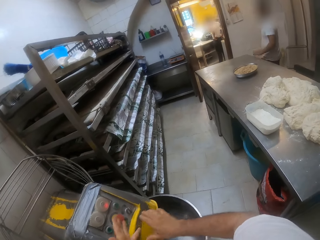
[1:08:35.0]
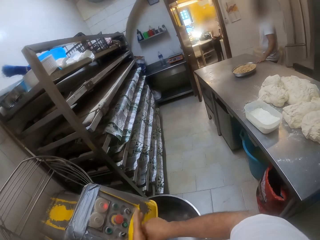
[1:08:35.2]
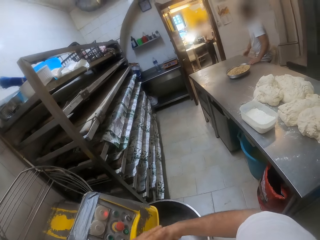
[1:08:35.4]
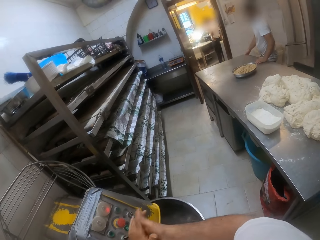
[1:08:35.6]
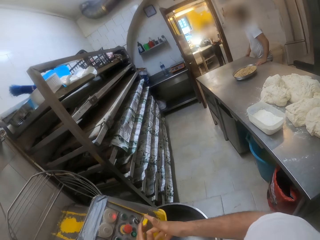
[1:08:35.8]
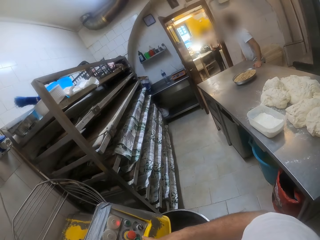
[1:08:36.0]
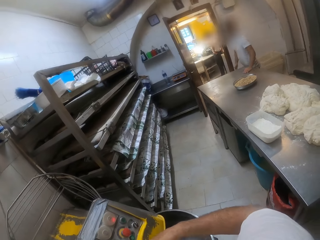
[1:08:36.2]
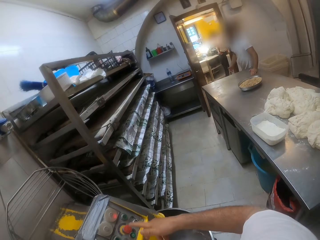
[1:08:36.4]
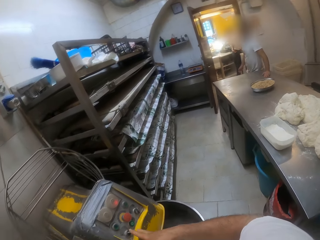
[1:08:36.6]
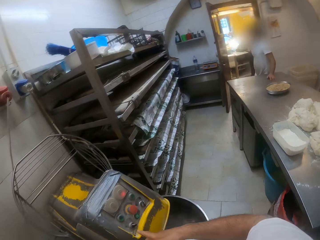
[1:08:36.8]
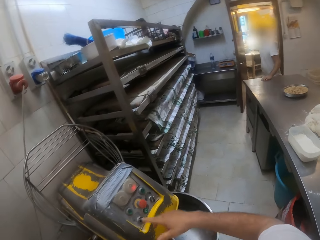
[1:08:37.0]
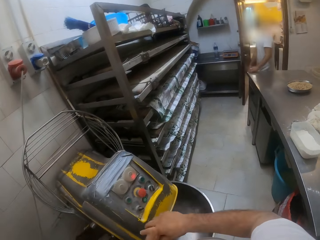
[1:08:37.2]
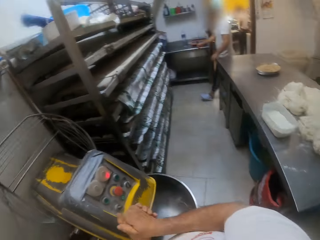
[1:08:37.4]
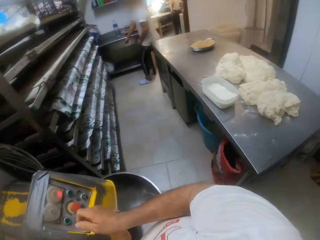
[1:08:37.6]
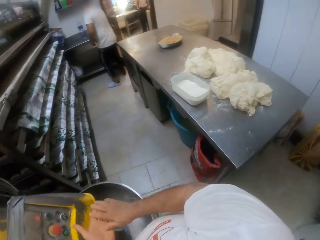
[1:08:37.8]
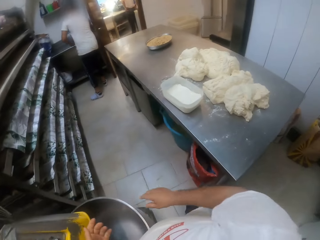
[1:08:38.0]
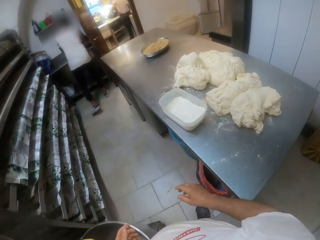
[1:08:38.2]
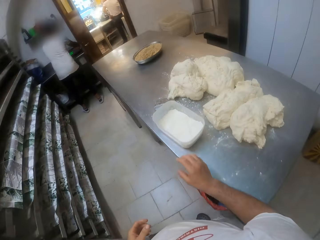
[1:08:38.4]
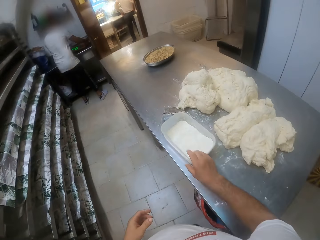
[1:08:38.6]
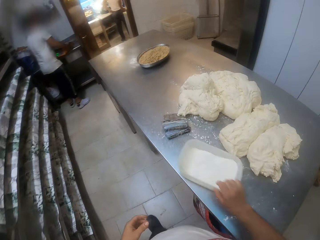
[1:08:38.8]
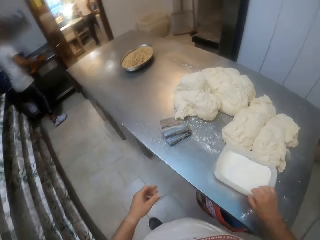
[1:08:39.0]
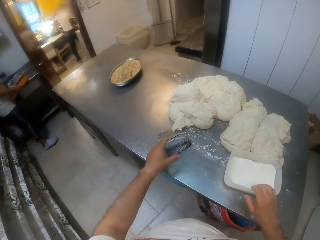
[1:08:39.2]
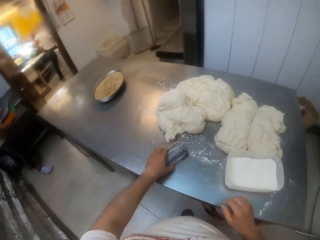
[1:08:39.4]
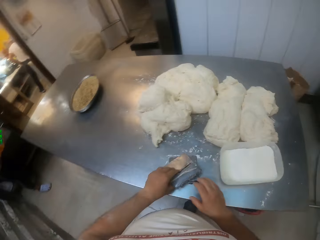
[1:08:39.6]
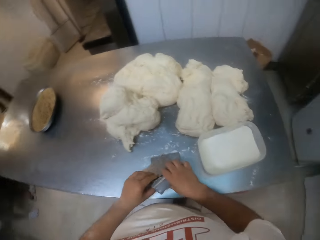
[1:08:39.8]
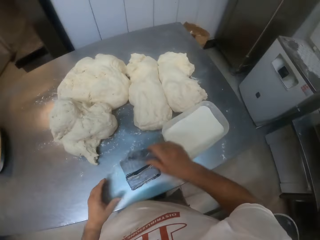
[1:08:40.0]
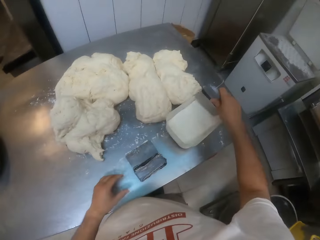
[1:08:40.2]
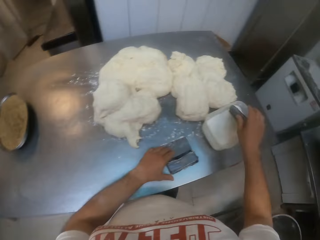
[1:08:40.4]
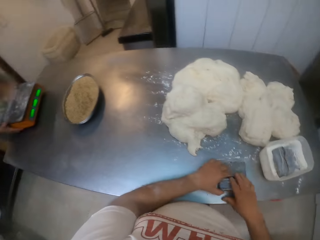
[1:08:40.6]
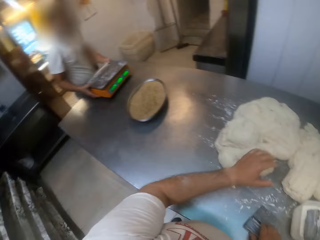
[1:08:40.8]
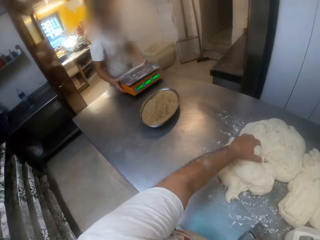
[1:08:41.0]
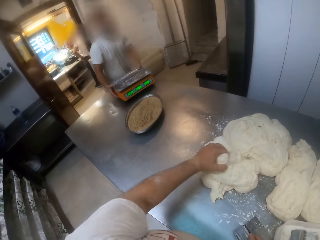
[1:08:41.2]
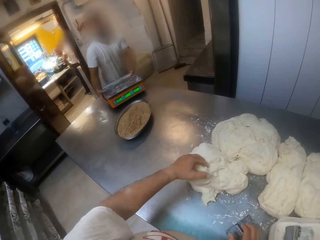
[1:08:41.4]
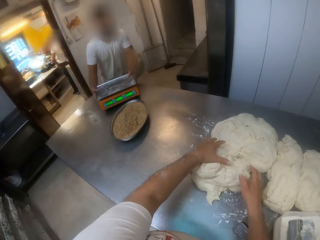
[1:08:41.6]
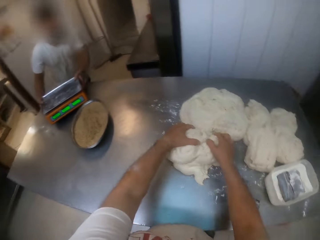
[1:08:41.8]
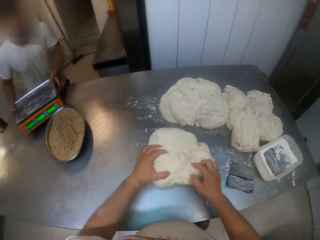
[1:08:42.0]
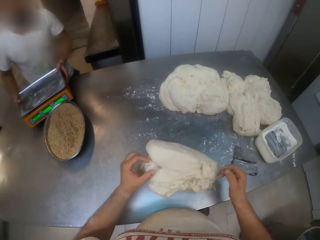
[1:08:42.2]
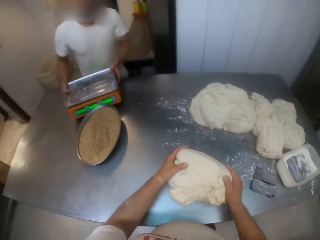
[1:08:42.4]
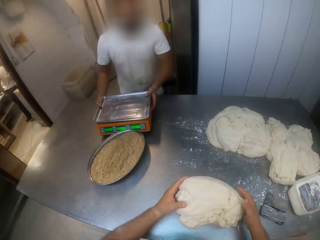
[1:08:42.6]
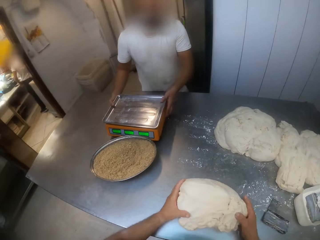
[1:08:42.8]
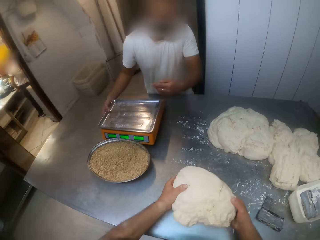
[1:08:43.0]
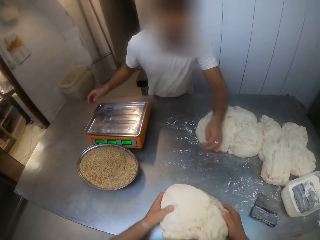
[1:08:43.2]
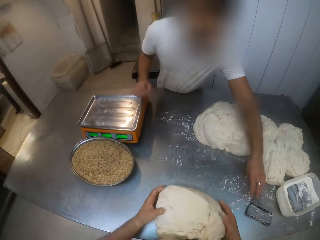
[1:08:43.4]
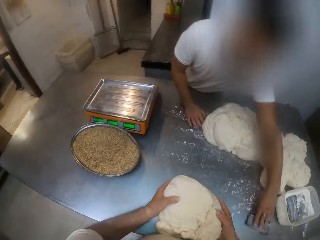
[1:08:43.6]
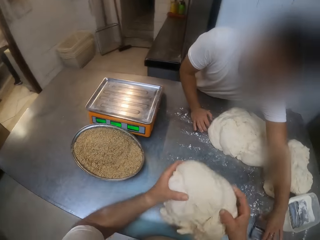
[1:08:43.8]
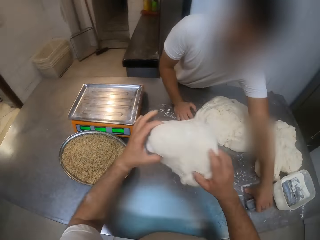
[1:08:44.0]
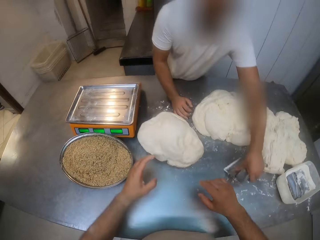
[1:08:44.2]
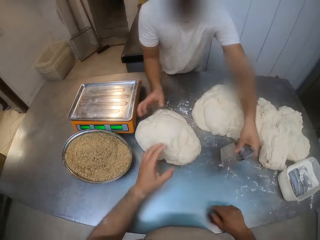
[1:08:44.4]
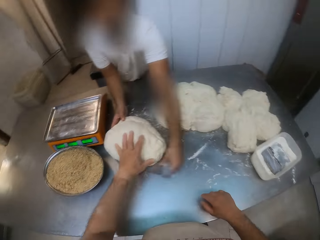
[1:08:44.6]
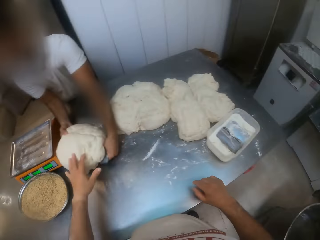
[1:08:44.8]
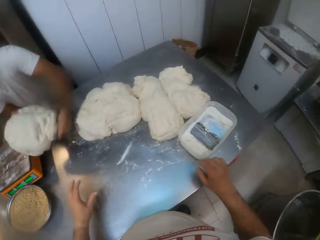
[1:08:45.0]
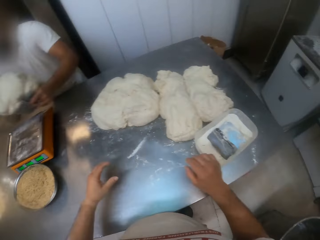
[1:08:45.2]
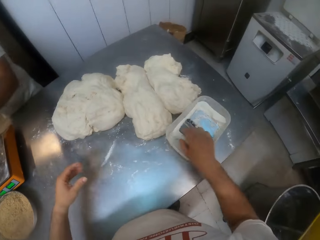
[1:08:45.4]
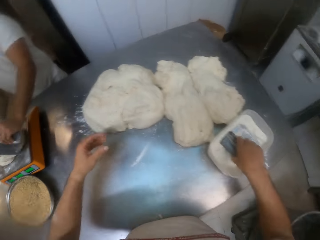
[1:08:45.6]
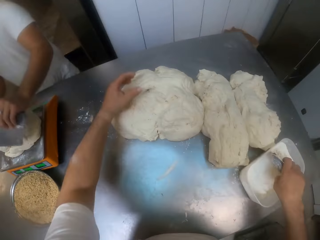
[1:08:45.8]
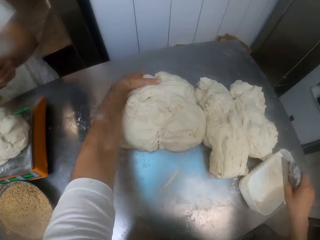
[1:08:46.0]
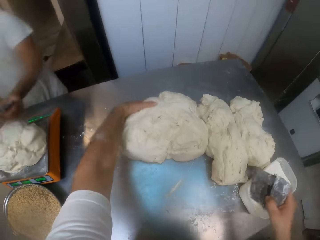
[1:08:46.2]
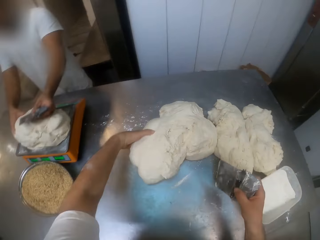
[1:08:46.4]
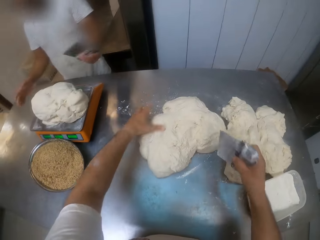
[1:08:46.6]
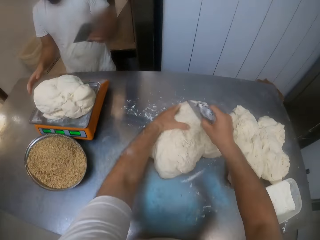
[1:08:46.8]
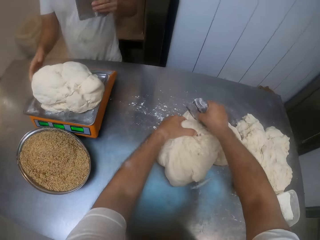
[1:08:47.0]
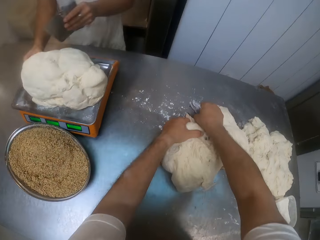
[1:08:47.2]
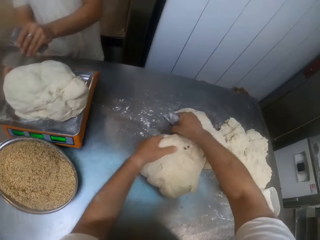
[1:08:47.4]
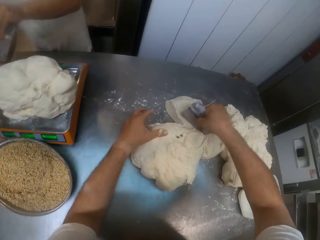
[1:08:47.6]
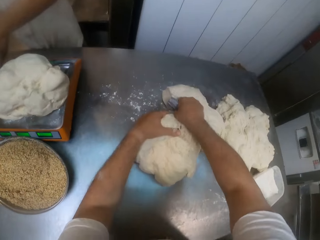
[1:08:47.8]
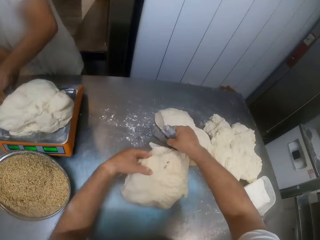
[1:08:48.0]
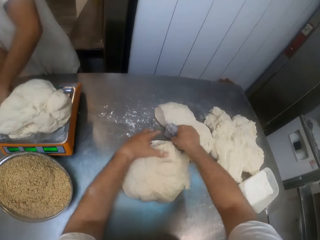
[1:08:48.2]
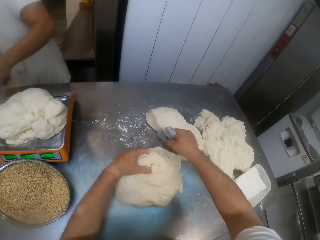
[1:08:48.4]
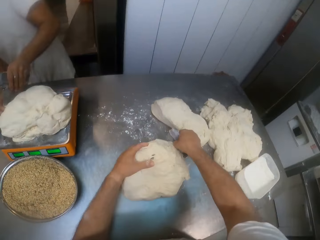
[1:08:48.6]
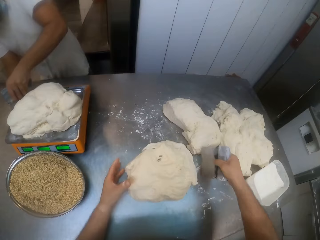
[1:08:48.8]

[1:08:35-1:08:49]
The man rests his left hand on the table and walks away from the table. The camera wearer moves the bowl of flour on the table with his right hand. The man lifts a scale with his hands from a small table. The camera wearer moves the bench scrapers on the table with his left hand. He lifts a bench scraper or cutter with his right hand. He drops the bench scraper in his right hand into the bowl of flour. He places the cutter on a dough. He grabs the dough on the table with his left hand. He pulls the dough on the table with his hands. The man drops the scale in his hands on the table. The camera wearer picks up the dough. The man grabs the bench scraper on the table with his left hand. The camera wearer throws the dough in his hands on the table. The man lifts the dough on the table with his hands. The camera wearer lifts the bench scraper in the bowl of flour with his right hand. The man drops the flour or dough in his hands on the scale. The camera wearer pulls the dough on the table with his left hand. The man presses down the dough with his left hand. The camera wearer cuts the dough on the table with the bench scraper in his right hand. The man cuts the dough on the scale with the bench scraper in his left hand.

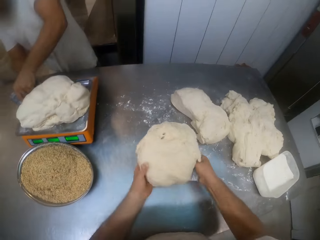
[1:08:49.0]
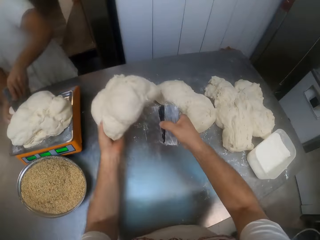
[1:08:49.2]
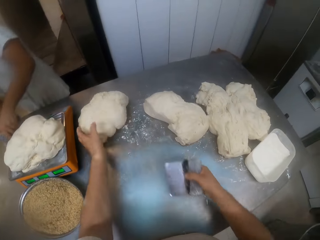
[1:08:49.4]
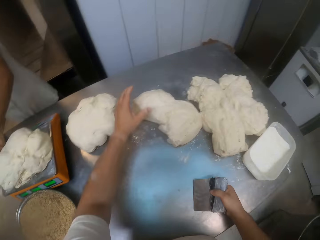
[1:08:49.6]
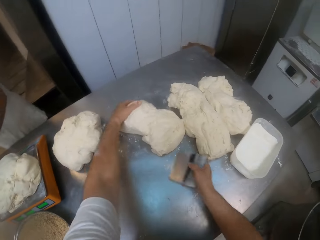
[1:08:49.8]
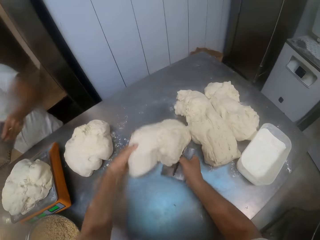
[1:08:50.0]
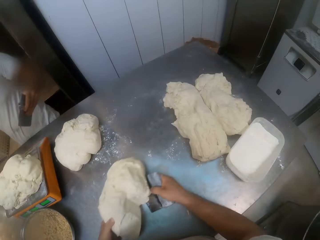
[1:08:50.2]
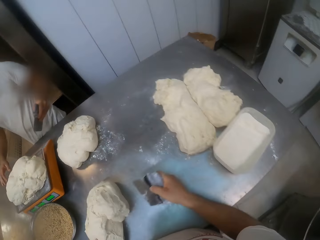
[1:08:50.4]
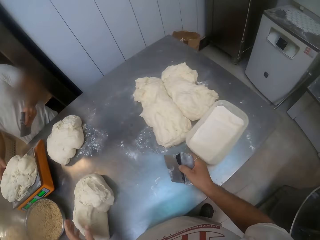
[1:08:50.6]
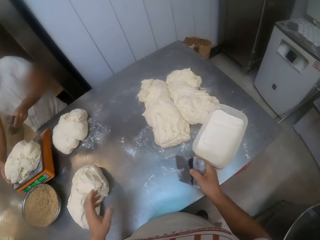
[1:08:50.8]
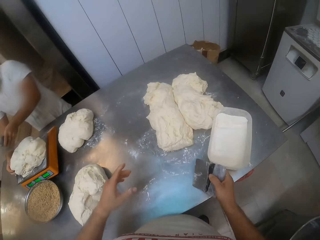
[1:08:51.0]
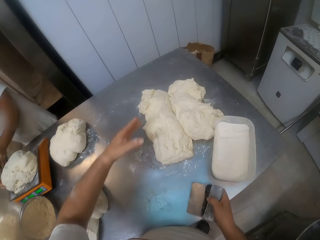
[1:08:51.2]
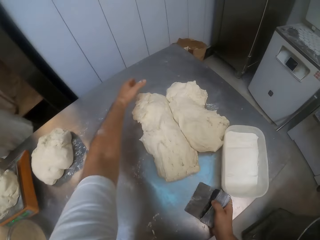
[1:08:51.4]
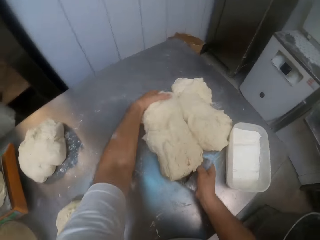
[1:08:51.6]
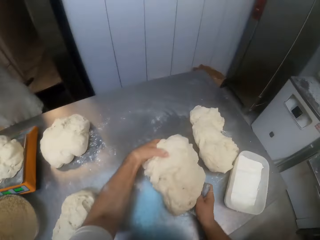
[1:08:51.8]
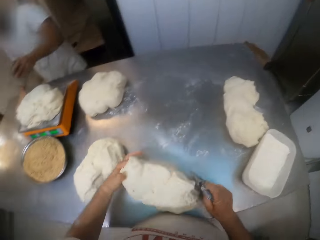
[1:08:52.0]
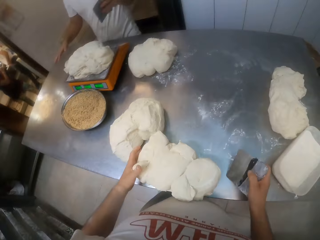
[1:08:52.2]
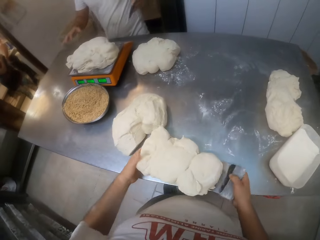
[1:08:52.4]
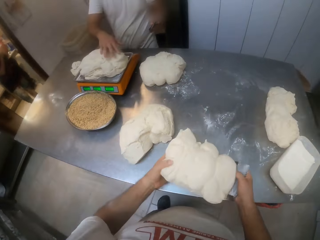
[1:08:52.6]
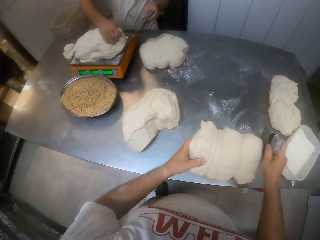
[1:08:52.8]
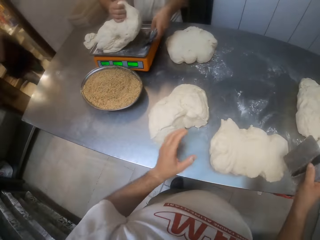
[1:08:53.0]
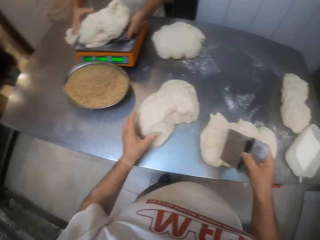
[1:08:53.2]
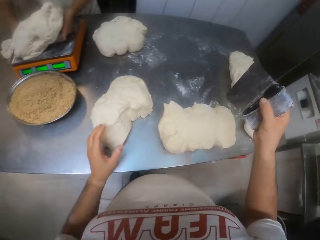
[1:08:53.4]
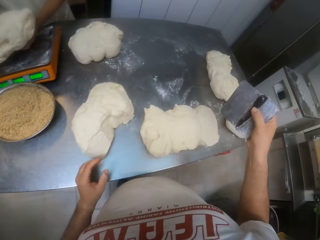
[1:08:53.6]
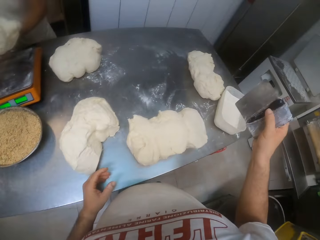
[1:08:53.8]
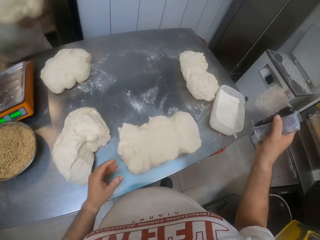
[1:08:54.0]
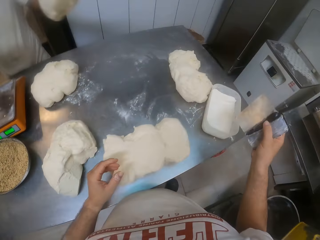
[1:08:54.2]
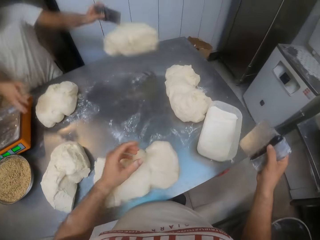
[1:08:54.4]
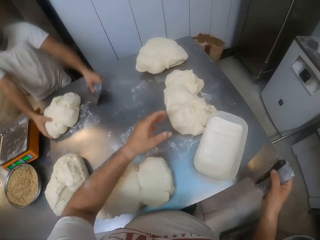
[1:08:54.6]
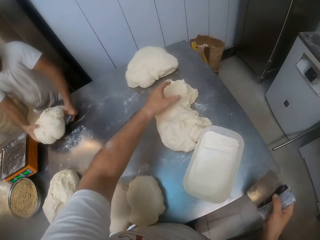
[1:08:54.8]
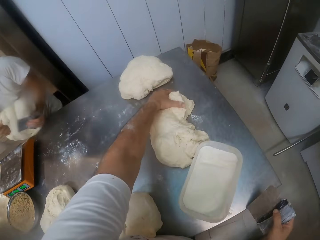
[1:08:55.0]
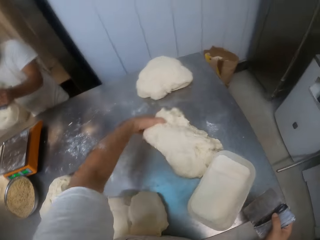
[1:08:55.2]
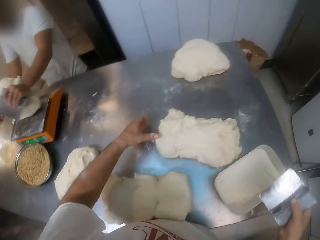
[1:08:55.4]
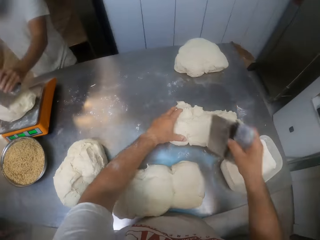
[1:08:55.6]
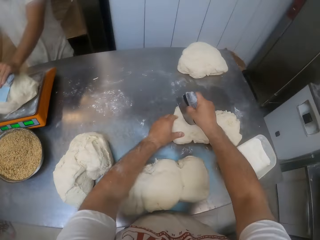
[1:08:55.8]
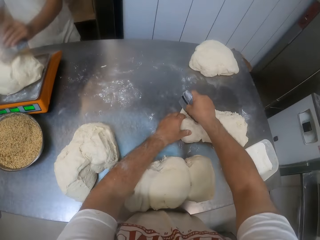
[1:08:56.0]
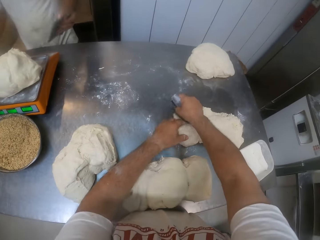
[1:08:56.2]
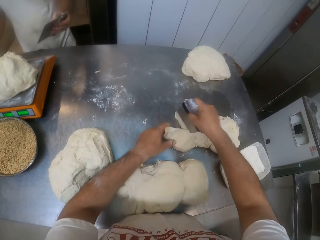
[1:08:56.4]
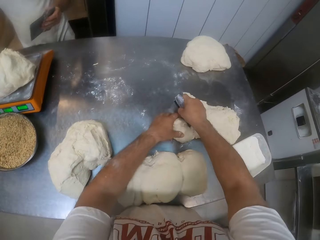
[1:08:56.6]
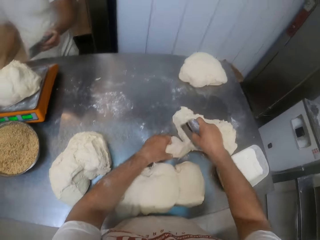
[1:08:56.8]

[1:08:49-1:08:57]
The camera wearer lifts the dough on the table with his hands. He throws the dough in his hands on the table. He pulls the dough on the table with his left hand. He moves the bowl of flour on the table with his right hand. He lifts the dough on the table with his hands. He drops the dough in his hands on the table. The man lifts the dough on the scale with his right hand. The man lifts the dough on the scale with his right hand and the bench scraper in his left hand. The man throws the dough in his hands on the table. The man lifts the dough on the table with his hands. The camera wearer pulls the dough on the table with his left hand. The man drops the dough in his hands on the scale. The camera wearer cuts the dough with the bench scraper in his right hand.
